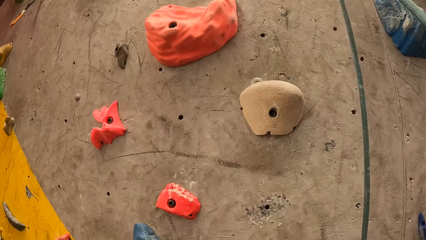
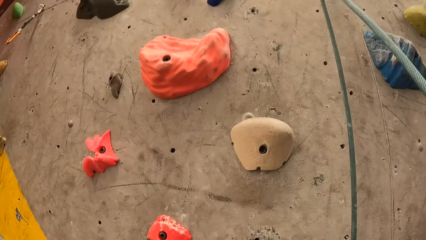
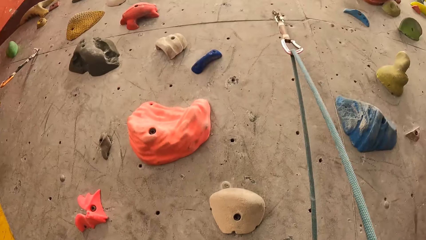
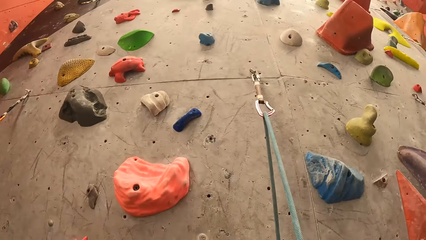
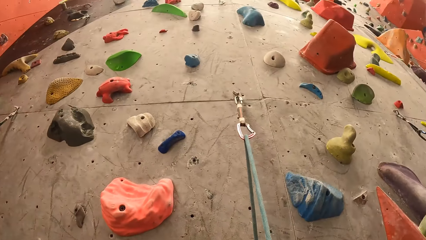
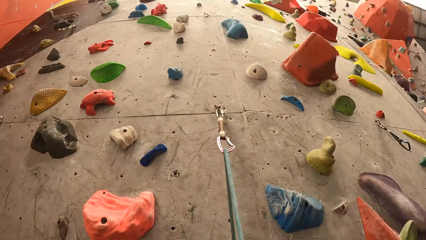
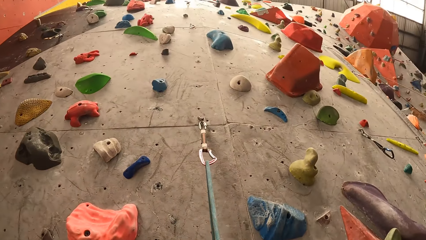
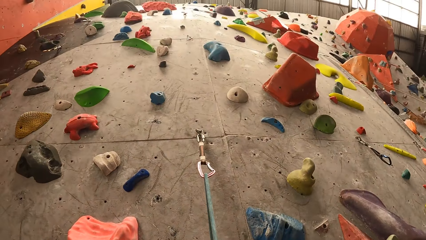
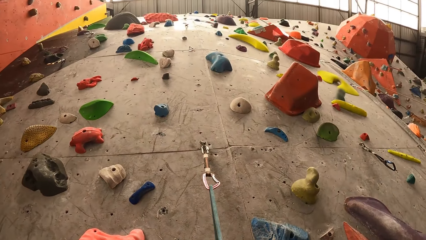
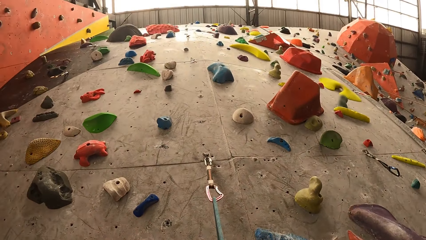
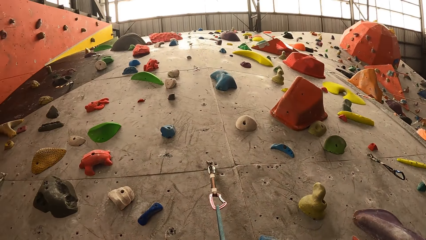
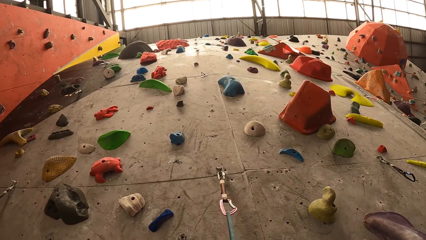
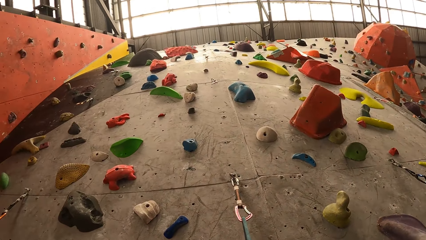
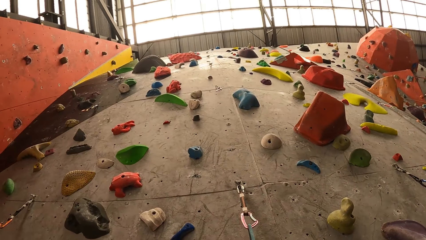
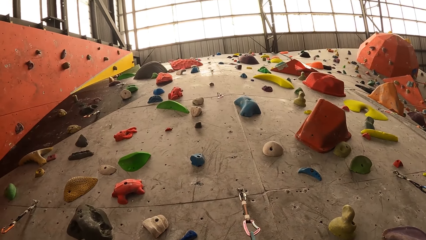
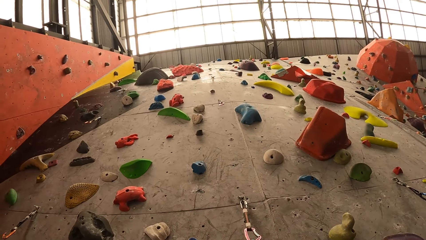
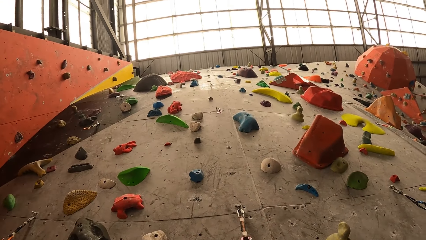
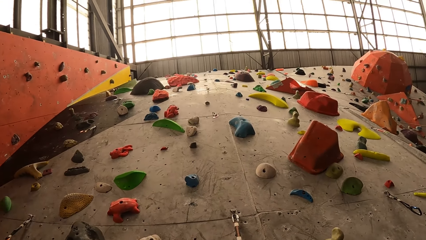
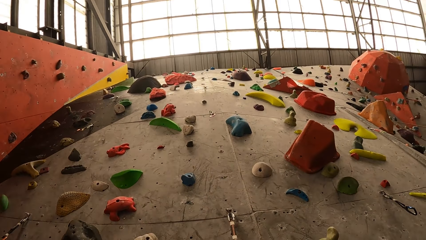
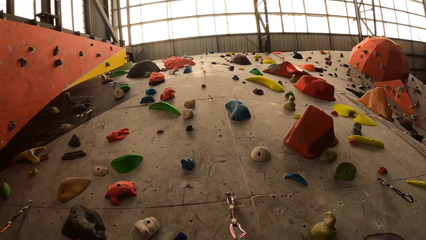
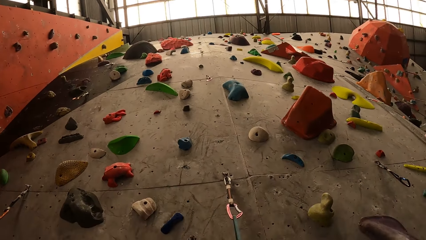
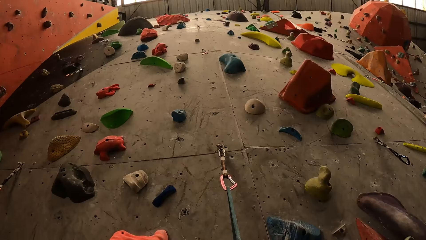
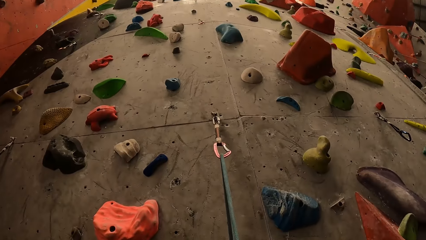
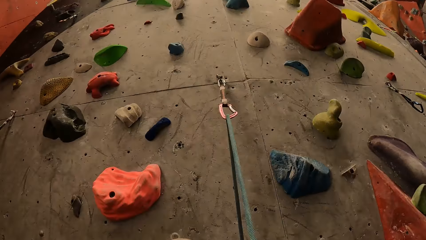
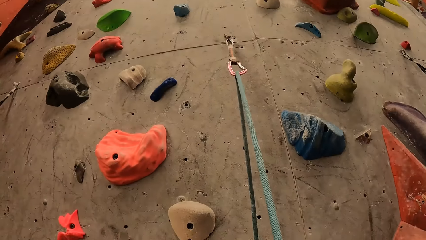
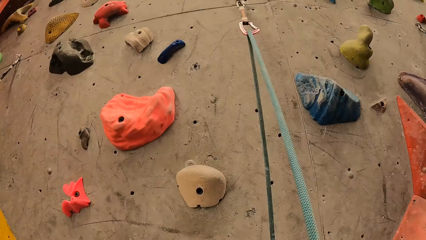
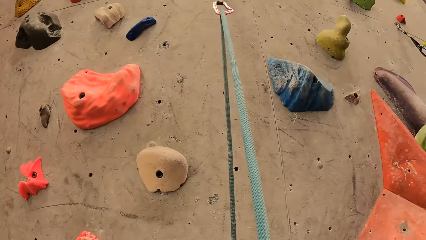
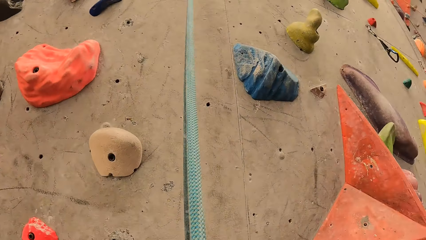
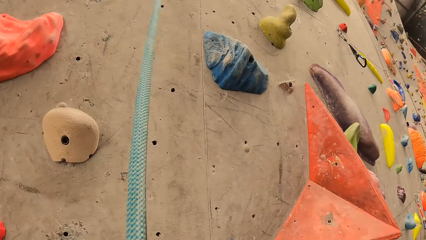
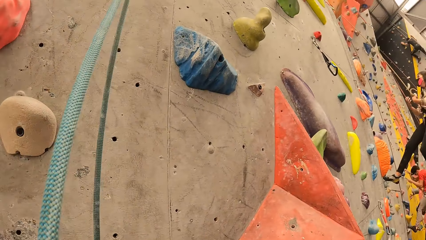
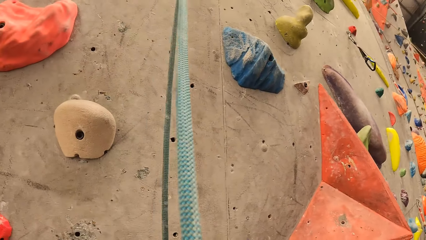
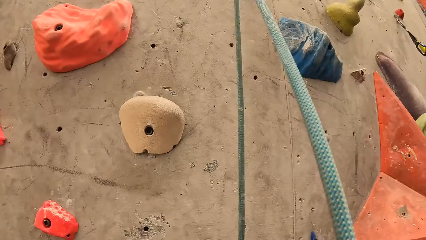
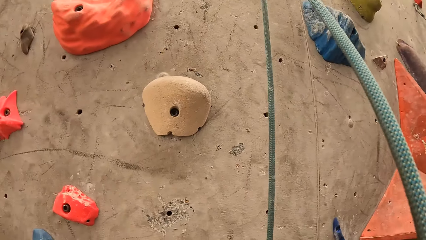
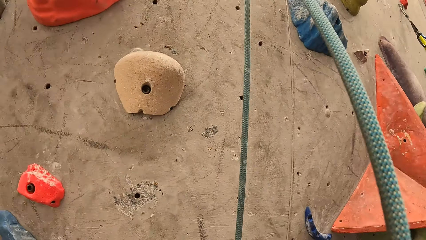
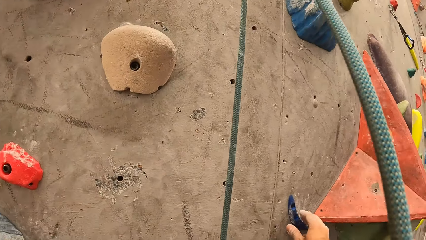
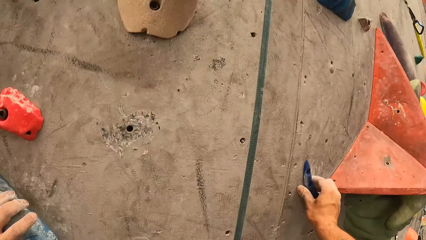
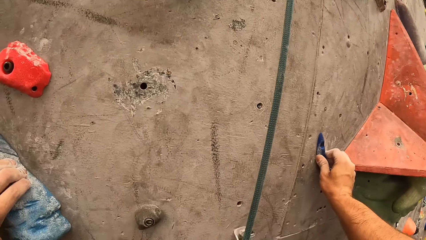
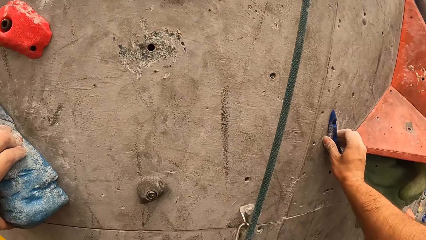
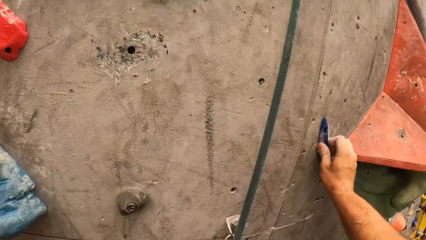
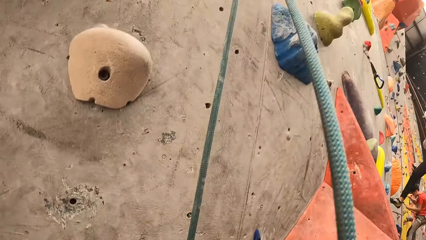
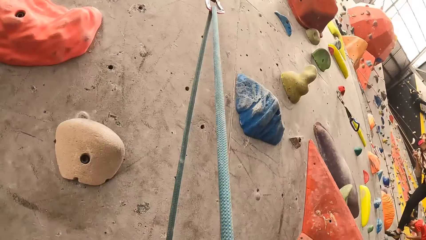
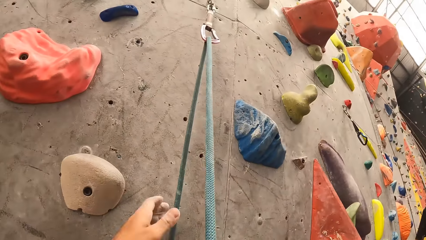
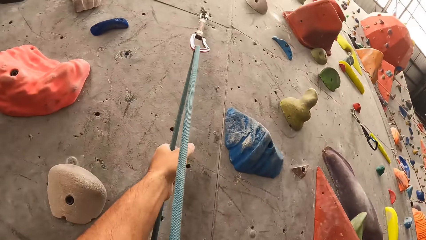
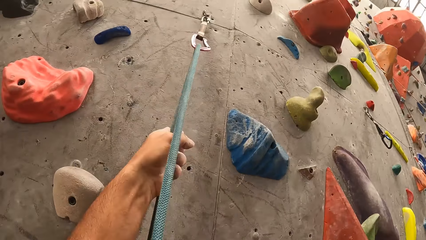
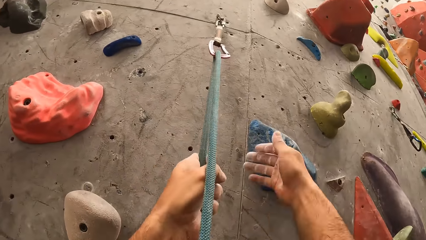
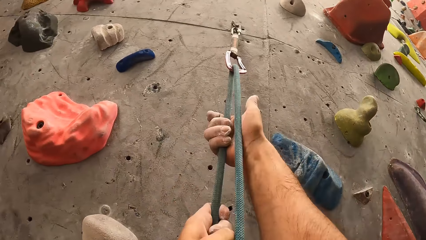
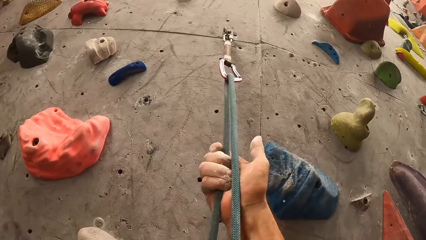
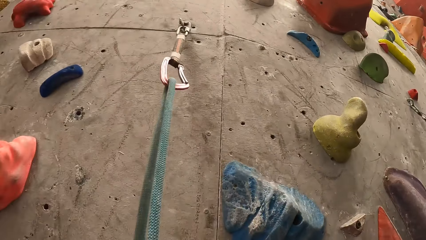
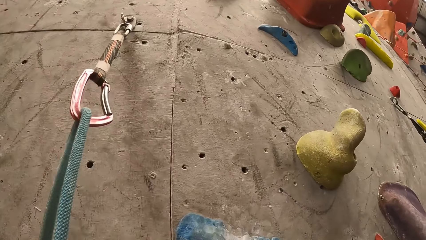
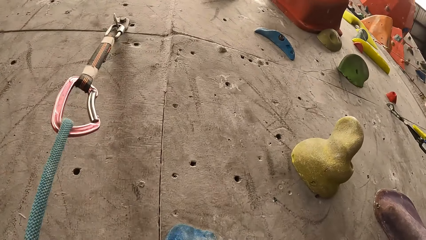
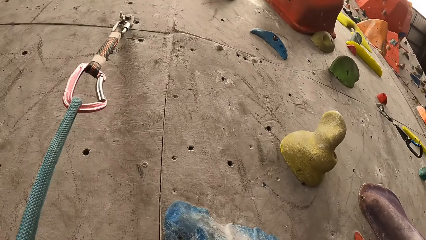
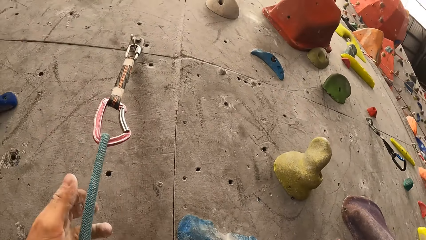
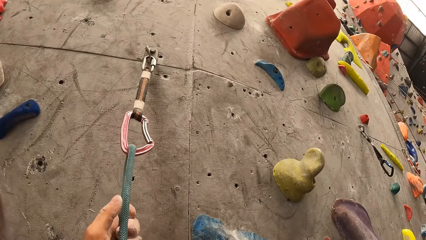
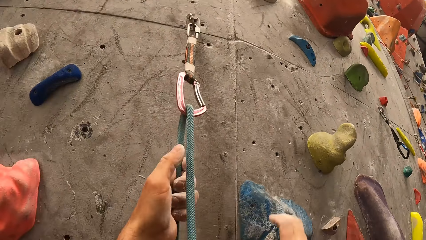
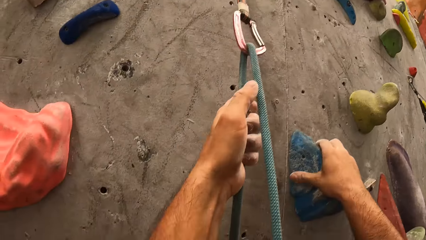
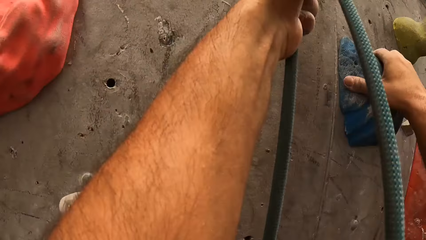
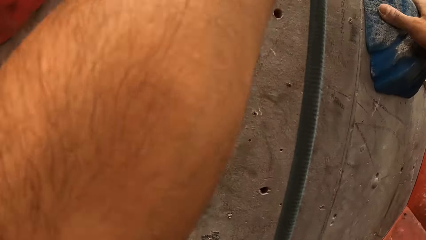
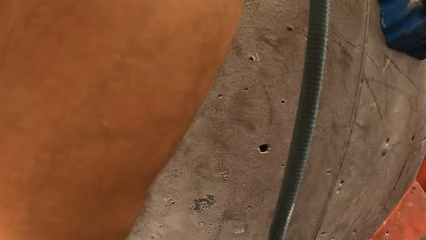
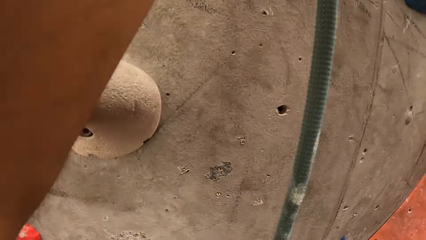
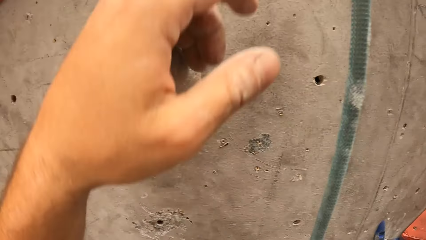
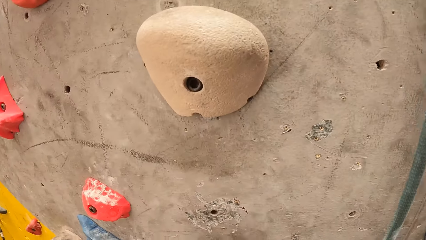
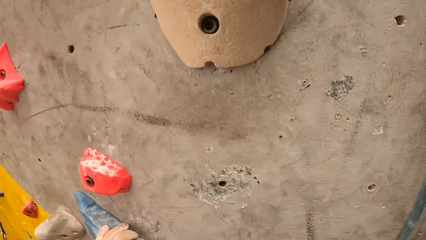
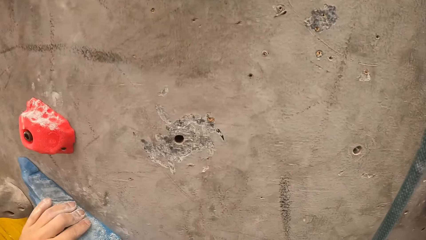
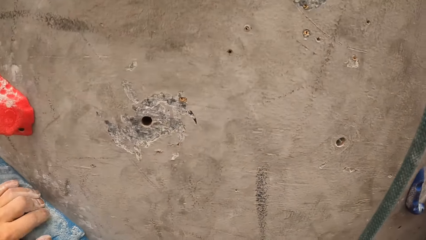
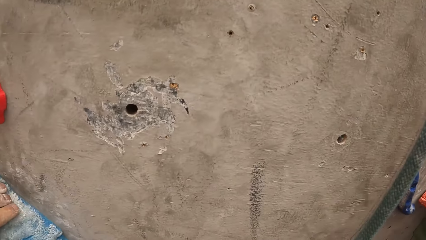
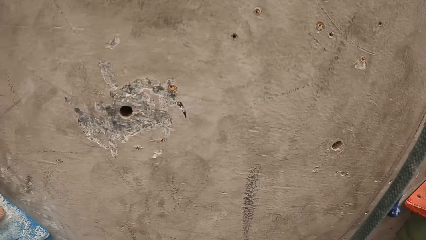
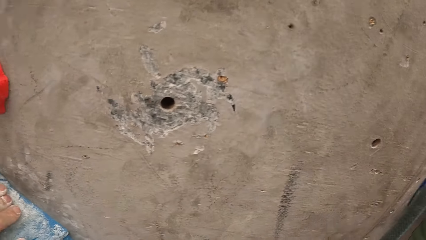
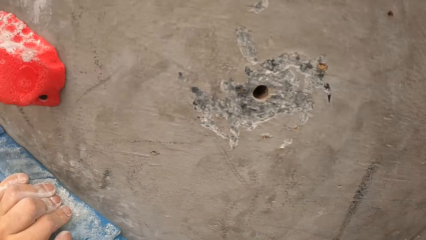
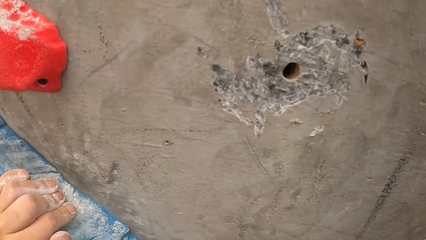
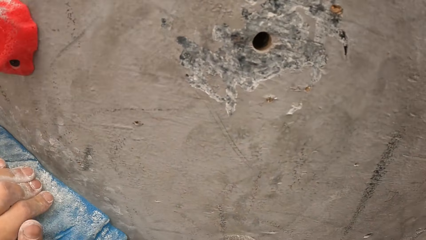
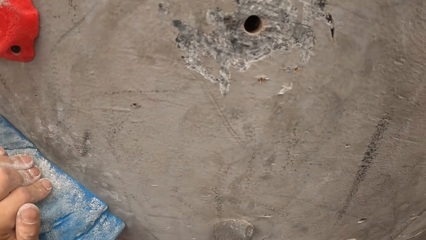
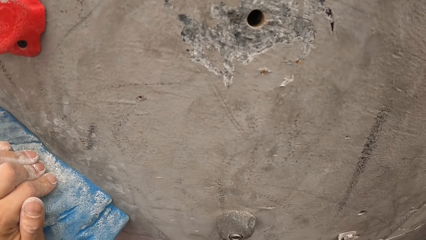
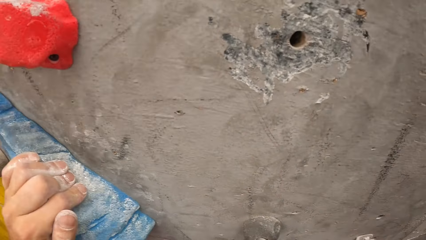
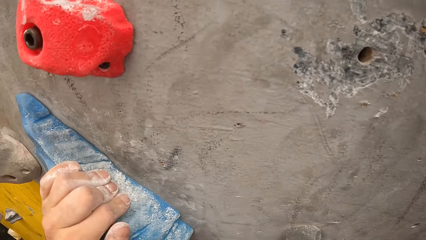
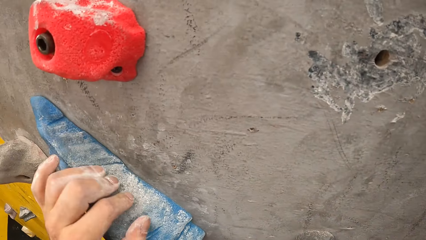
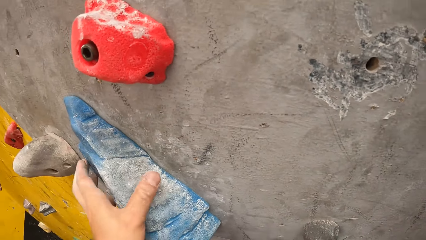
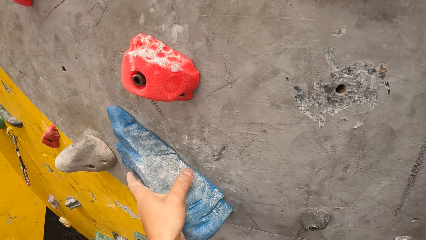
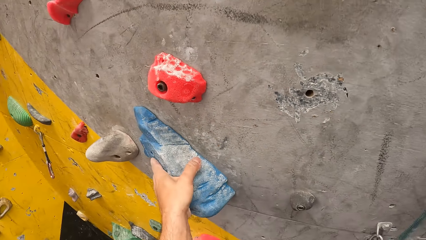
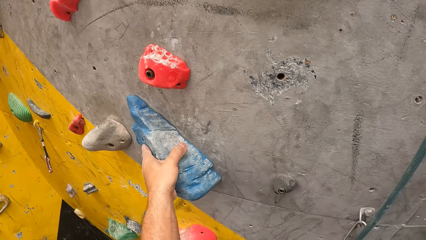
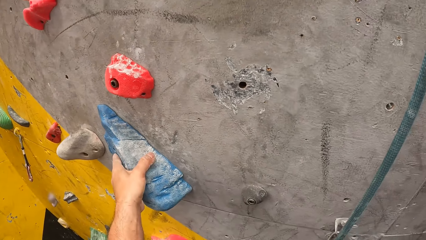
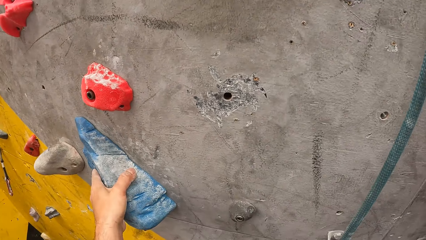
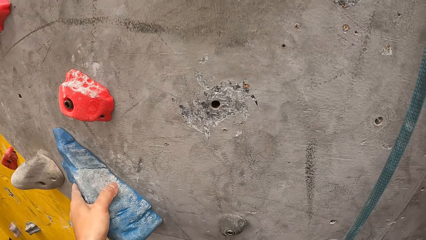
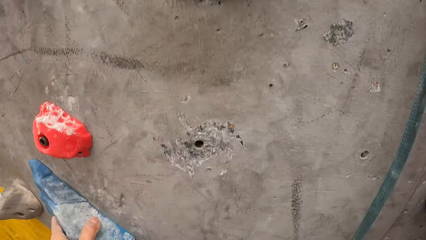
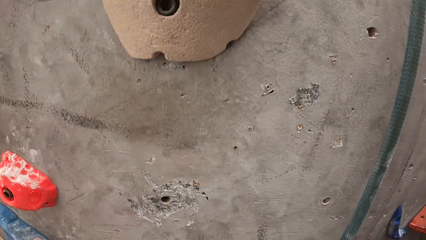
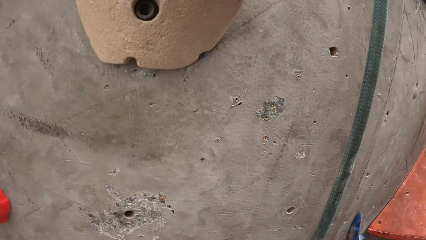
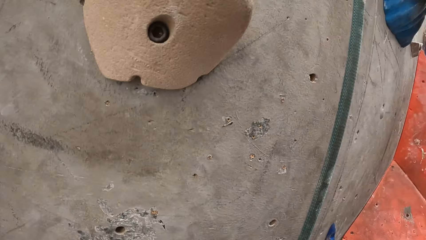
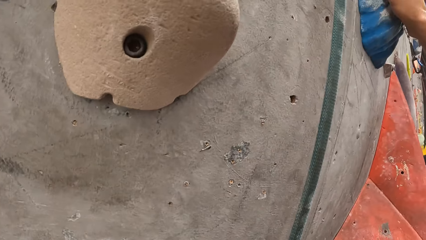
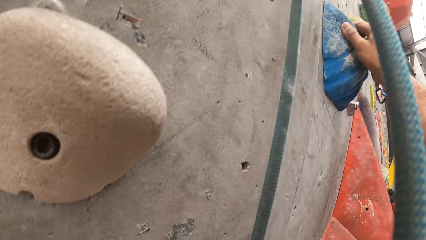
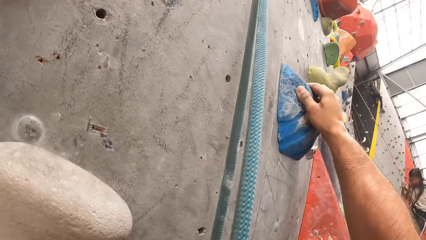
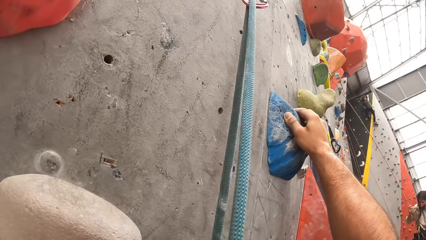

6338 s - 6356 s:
The camera wearer looks at the wall. They climb the climbing wall. They touch the wall. They pull the rope. They put the hand down. They touch the wall.
